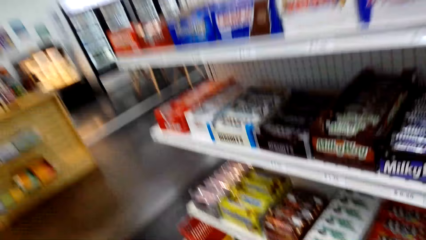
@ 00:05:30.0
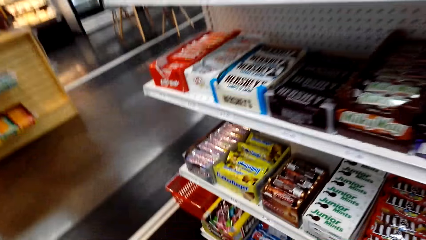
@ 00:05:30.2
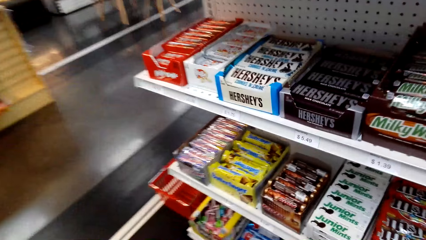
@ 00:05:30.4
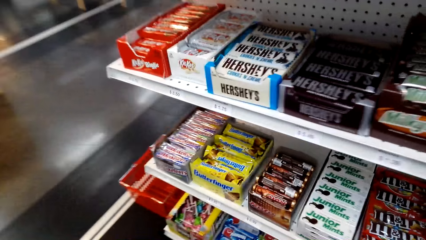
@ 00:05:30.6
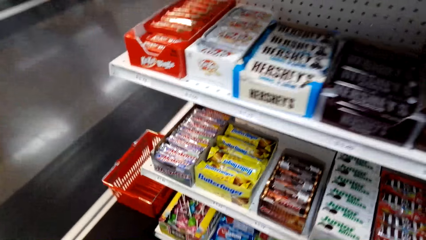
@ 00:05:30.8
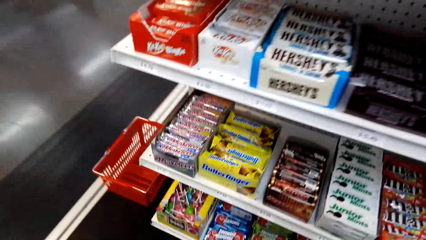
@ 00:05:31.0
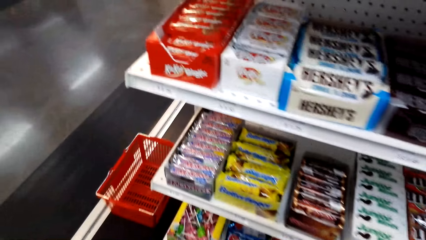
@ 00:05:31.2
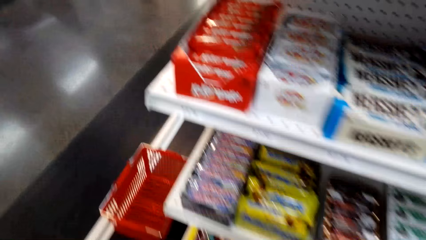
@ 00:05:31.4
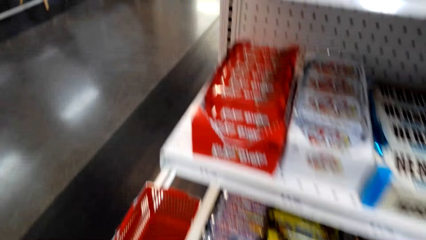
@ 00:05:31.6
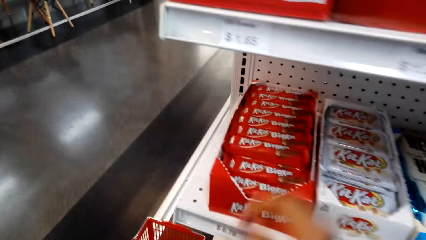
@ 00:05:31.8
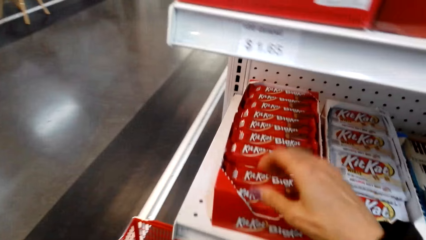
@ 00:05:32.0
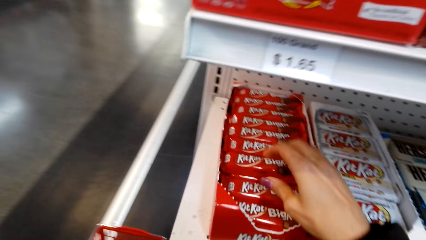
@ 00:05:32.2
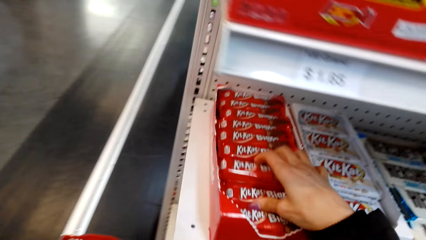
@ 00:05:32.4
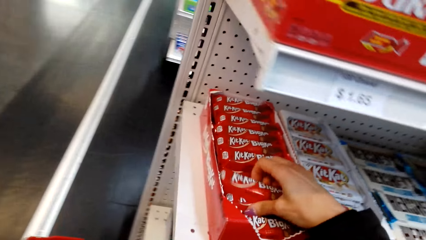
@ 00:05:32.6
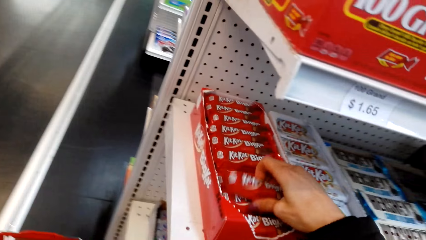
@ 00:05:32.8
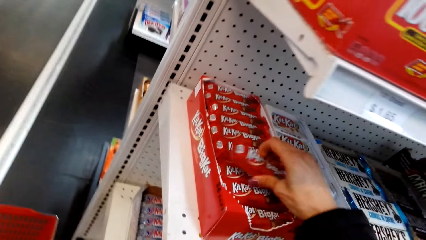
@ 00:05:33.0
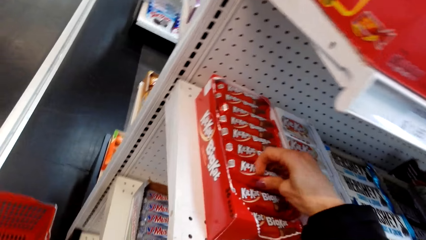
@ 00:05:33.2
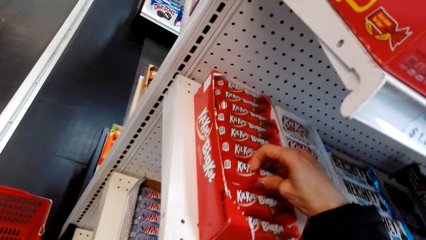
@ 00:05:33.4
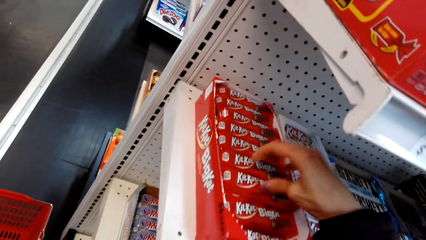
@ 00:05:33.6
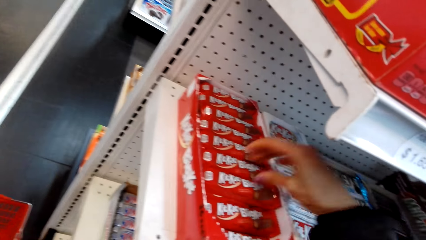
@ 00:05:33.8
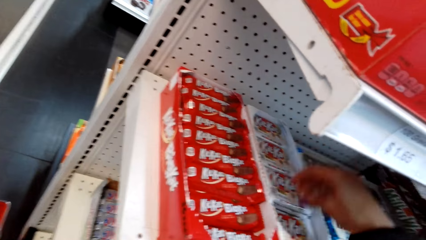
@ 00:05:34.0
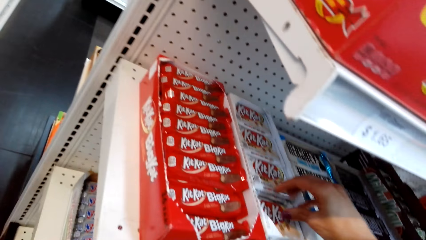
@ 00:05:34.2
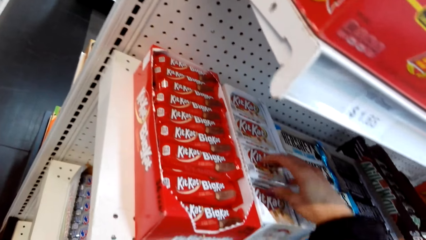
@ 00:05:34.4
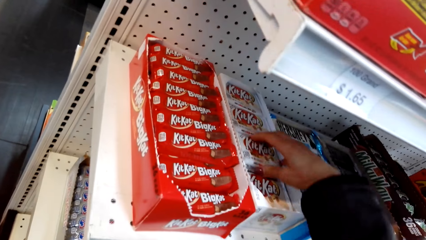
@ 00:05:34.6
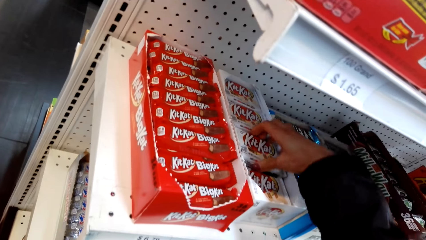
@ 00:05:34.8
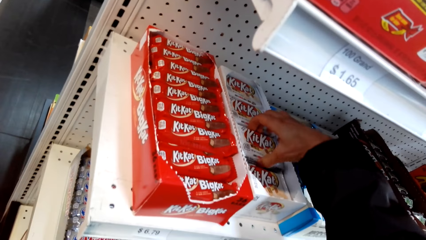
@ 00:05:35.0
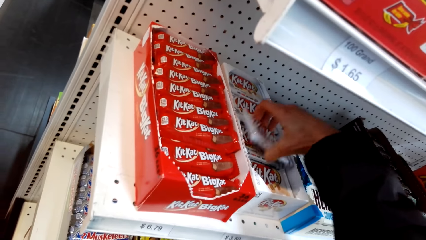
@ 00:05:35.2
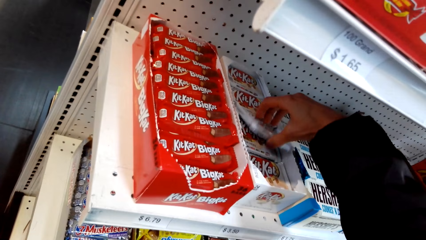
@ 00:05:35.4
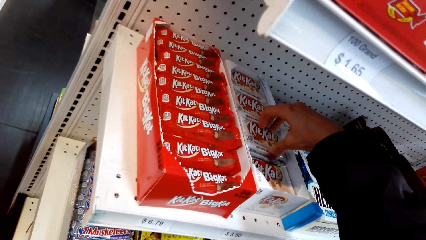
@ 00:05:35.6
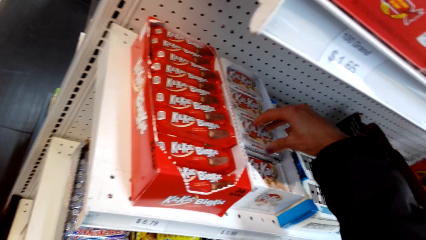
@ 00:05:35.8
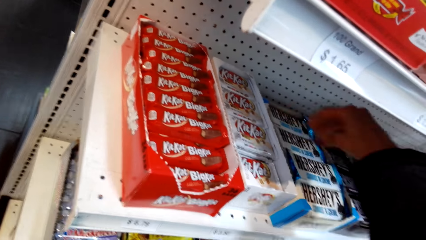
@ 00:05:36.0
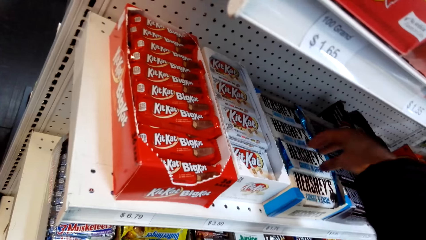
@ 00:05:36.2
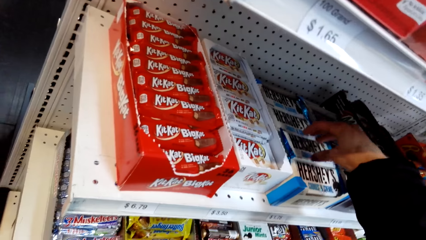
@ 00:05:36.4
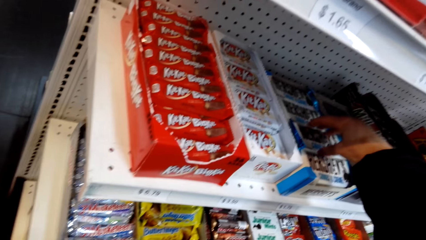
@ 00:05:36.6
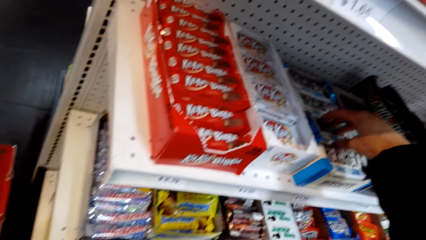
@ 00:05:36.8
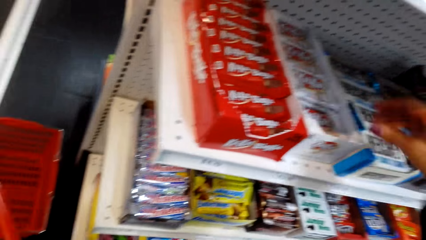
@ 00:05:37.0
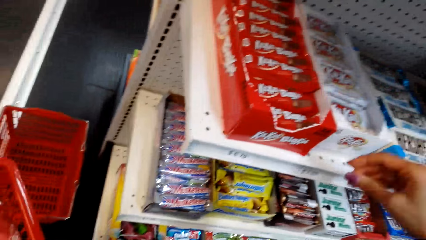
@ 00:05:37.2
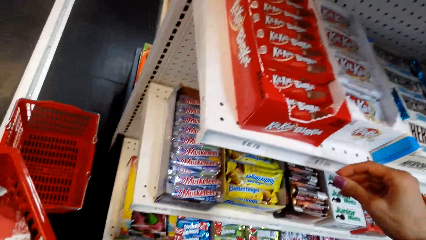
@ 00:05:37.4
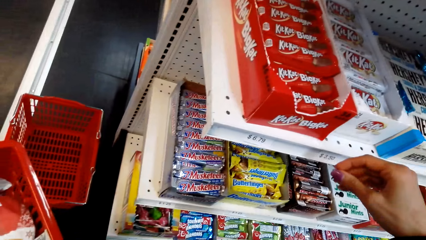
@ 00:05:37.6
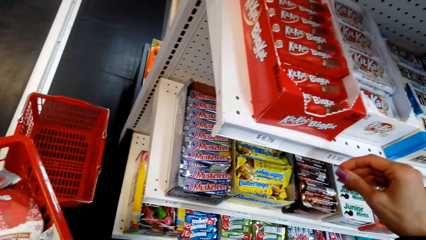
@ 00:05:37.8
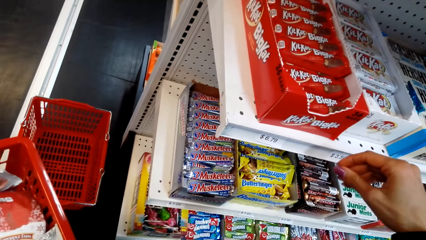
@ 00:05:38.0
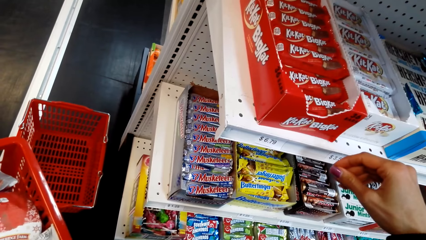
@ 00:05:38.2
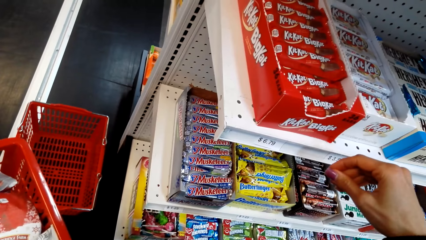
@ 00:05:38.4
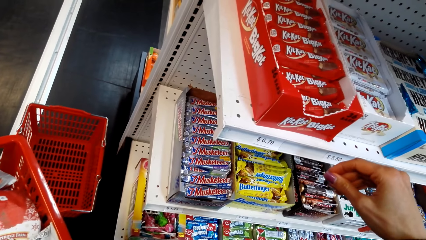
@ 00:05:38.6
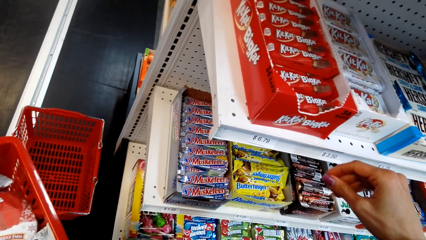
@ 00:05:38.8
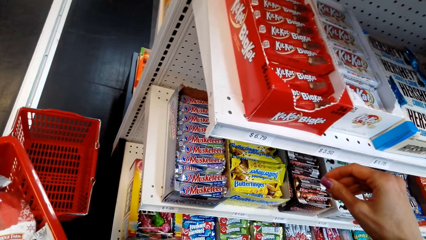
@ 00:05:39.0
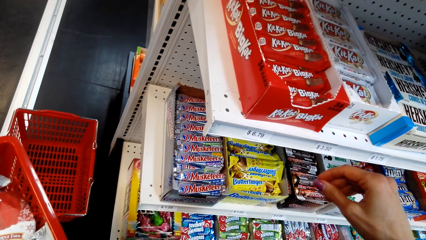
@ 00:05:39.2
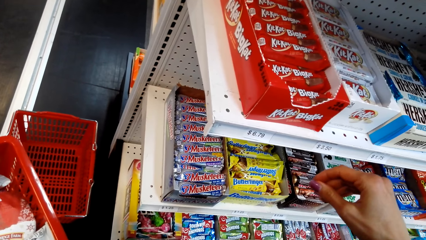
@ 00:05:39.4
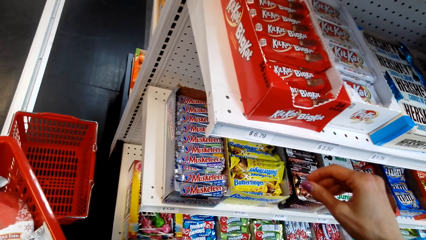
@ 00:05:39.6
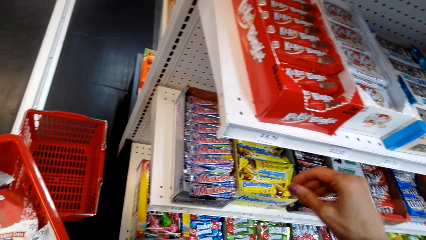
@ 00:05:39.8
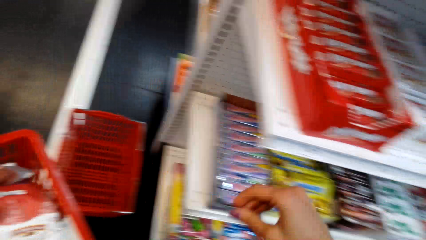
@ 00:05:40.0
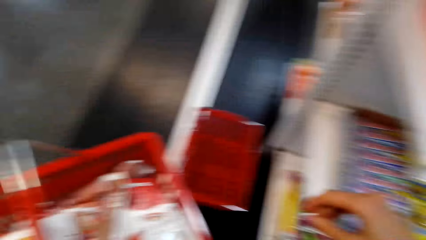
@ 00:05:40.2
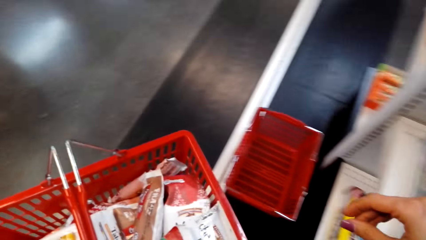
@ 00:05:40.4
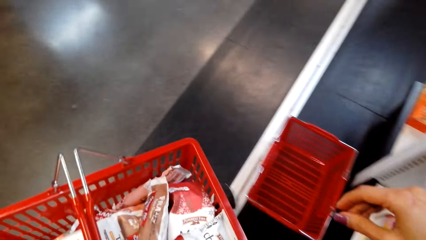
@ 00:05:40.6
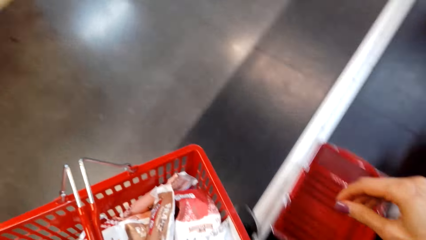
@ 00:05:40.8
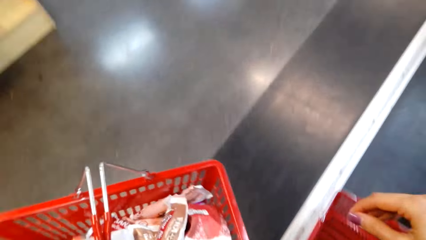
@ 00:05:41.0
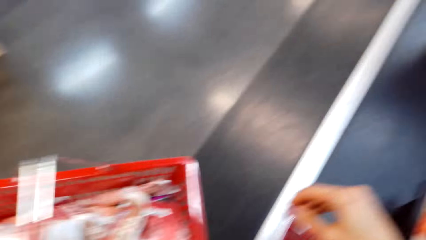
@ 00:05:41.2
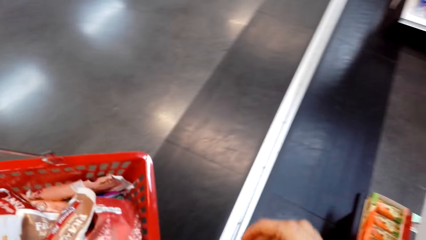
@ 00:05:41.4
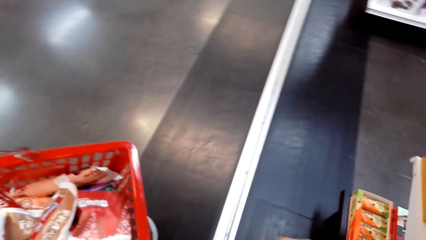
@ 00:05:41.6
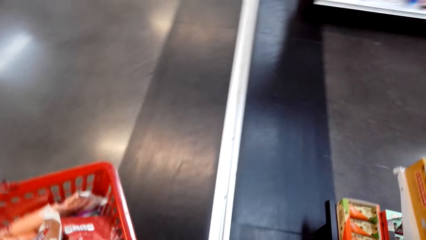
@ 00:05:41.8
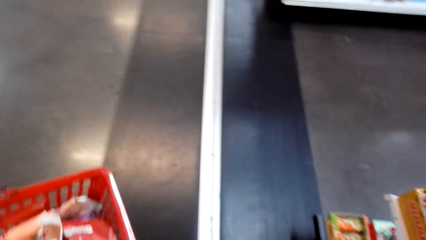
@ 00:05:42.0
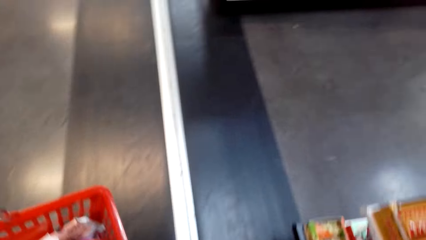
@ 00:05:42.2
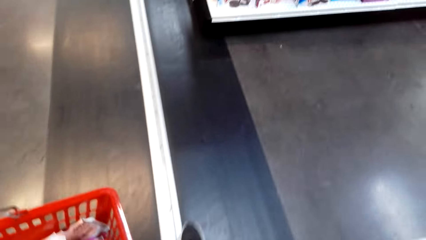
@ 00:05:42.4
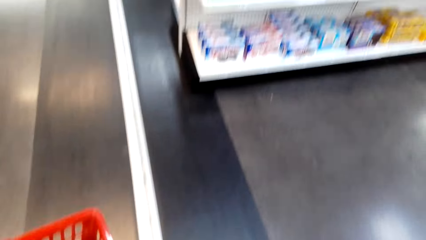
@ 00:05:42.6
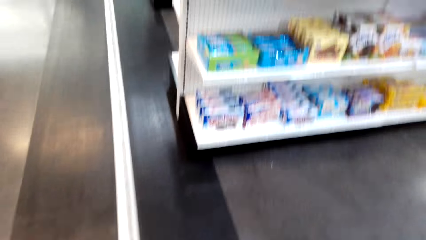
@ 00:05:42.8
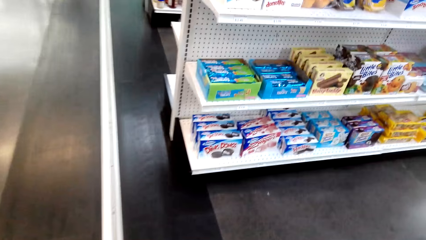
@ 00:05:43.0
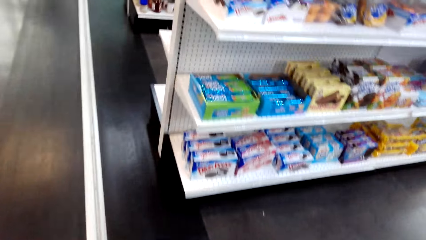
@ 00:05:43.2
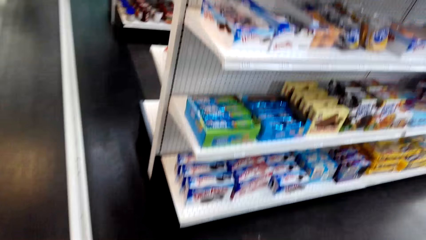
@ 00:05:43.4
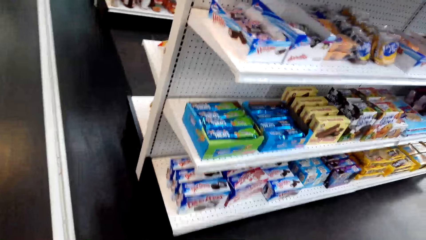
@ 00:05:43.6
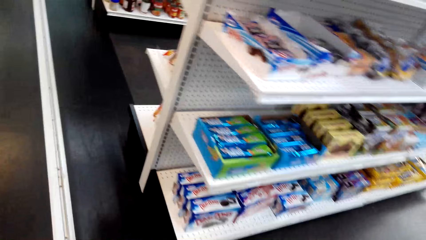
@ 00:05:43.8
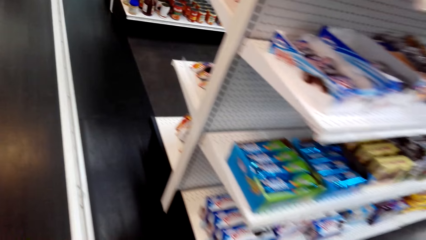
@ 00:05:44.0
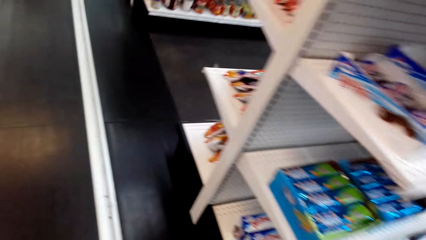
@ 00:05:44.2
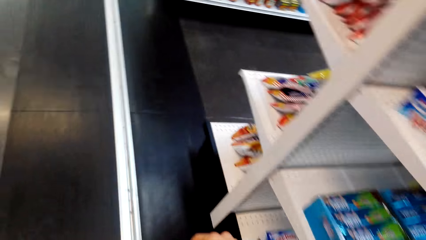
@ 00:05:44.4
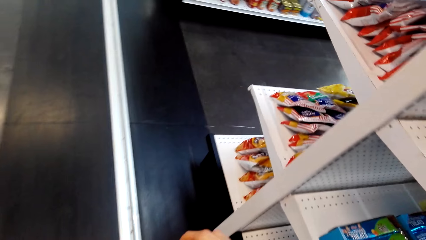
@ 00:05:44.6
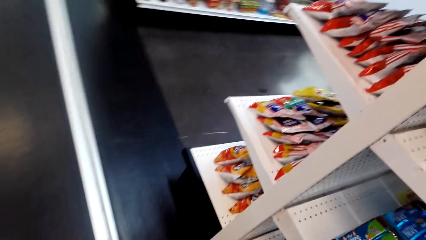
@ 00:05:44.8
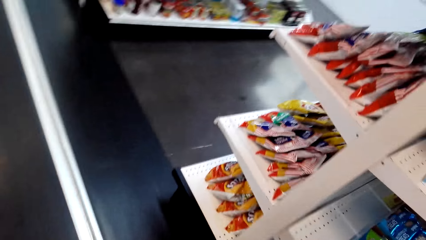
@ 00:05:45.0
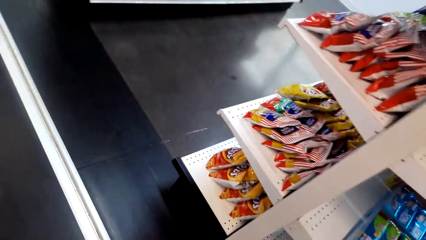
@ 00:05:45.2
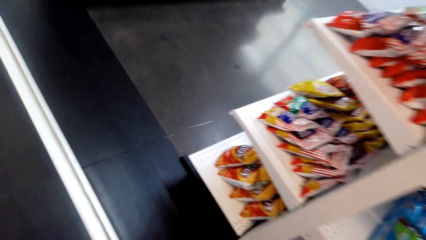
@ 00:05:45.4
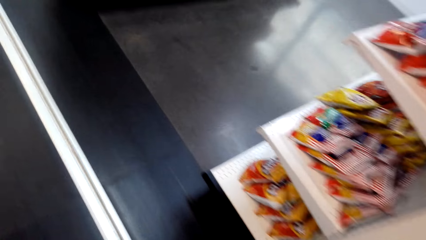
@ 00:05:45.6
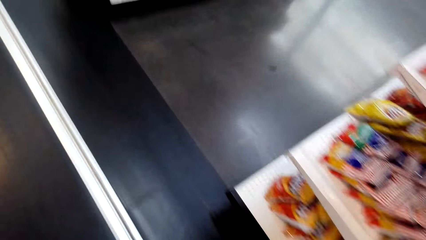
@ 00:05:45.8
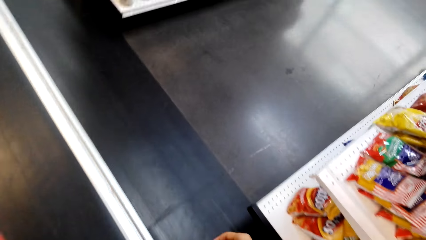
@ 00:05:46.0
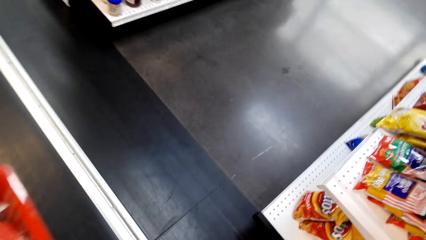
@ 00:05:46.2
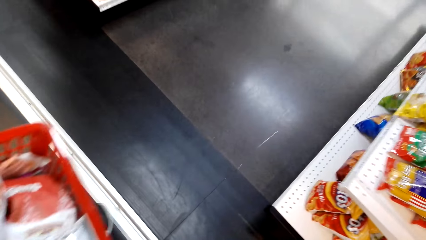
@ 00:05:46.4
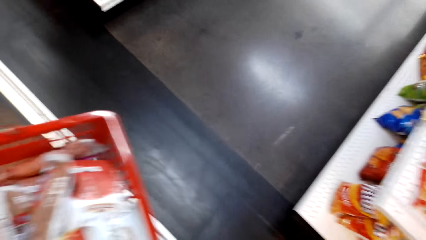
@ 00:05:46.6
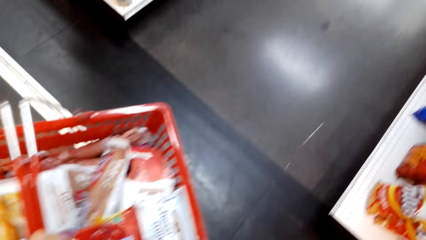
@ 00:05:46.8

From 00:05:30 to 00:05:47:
The camera wearer holds KitKat on the box. They put their hand on the candies. They pick the KitKat from the shelf. They return the KitKat in the shelf. They lift the KitKat in the box. They drop the KitKat in the box. They hold Hershey's from the shelf. They remove their hand from the candies. They walk along the supermarket.
